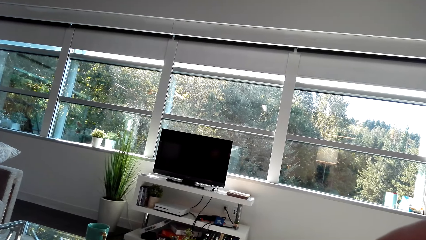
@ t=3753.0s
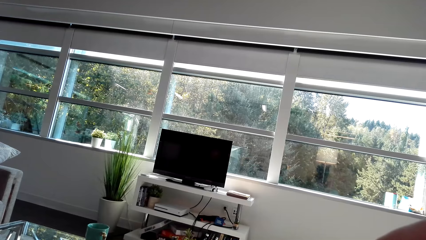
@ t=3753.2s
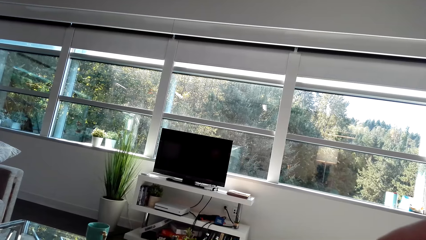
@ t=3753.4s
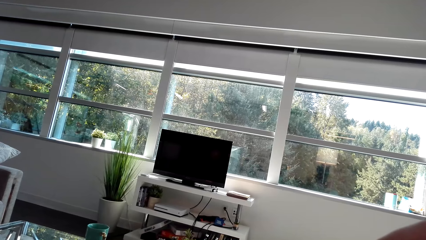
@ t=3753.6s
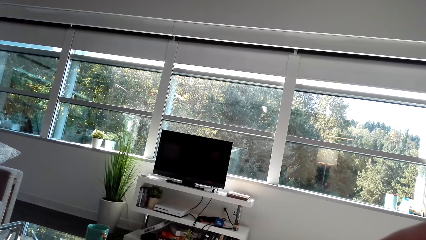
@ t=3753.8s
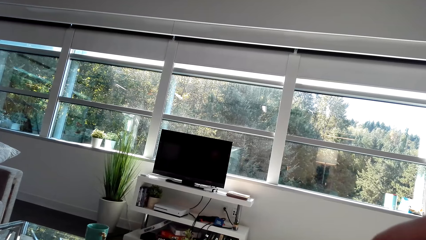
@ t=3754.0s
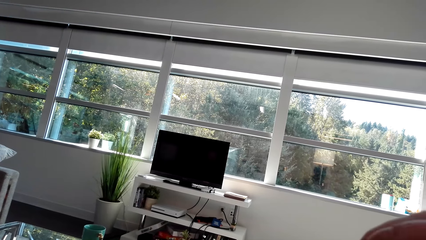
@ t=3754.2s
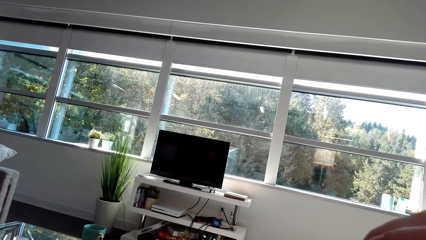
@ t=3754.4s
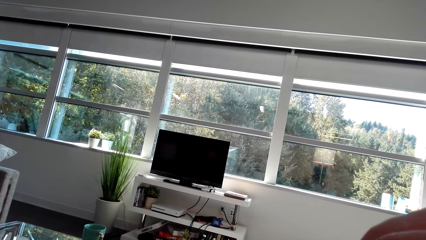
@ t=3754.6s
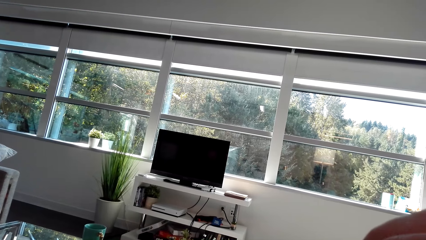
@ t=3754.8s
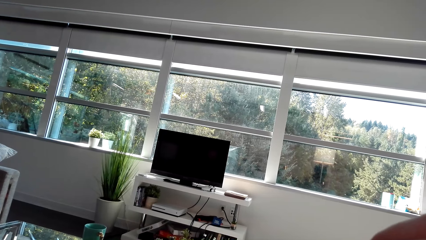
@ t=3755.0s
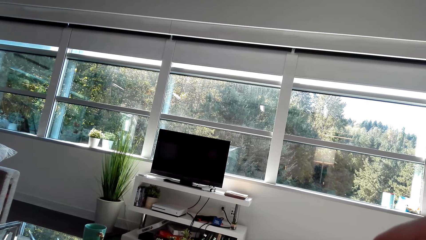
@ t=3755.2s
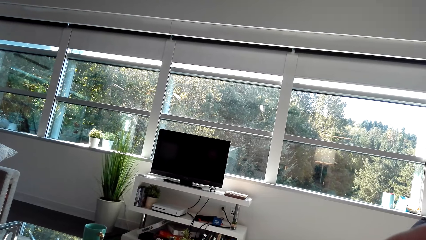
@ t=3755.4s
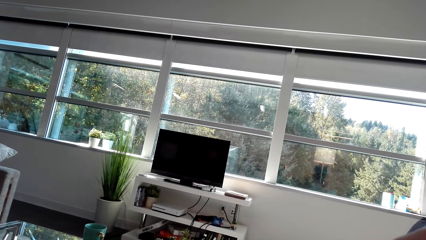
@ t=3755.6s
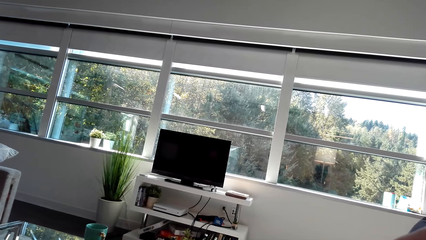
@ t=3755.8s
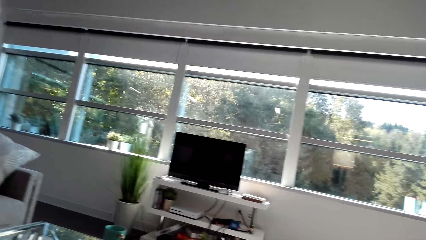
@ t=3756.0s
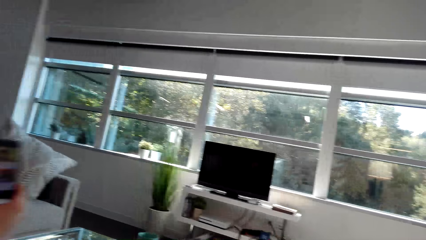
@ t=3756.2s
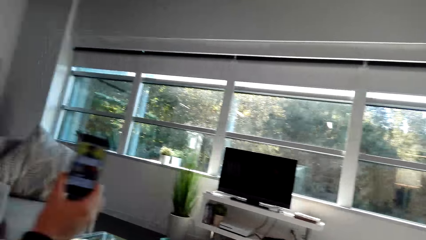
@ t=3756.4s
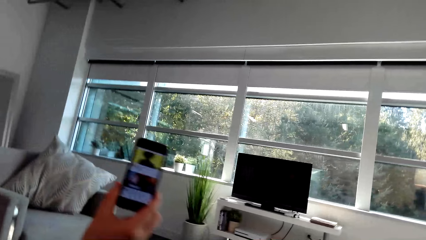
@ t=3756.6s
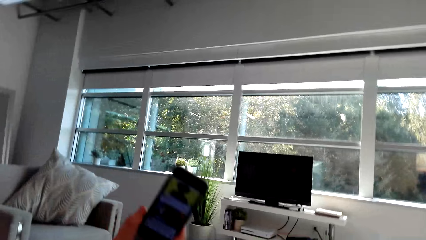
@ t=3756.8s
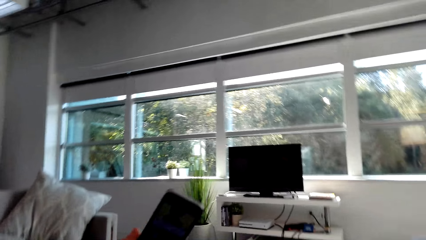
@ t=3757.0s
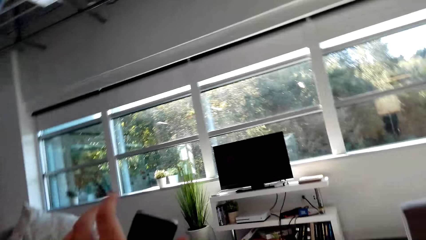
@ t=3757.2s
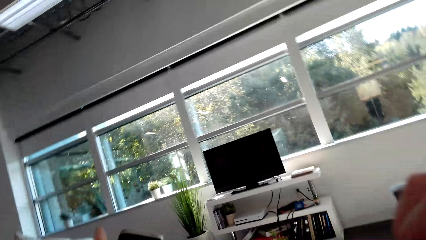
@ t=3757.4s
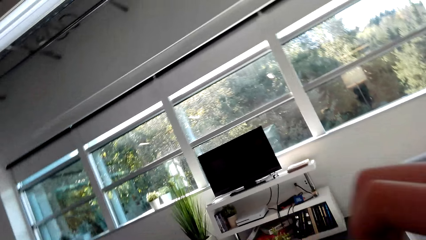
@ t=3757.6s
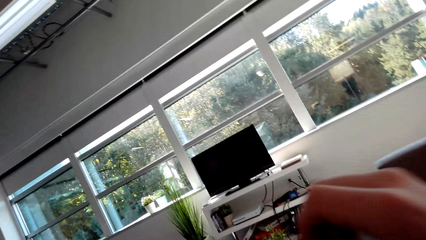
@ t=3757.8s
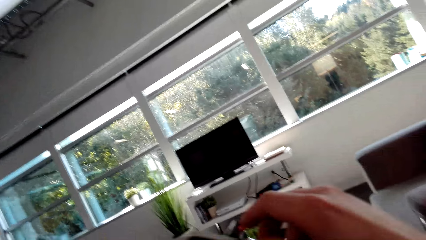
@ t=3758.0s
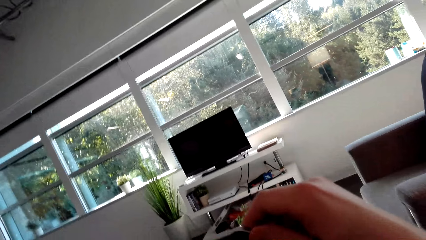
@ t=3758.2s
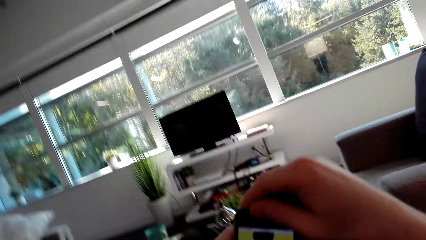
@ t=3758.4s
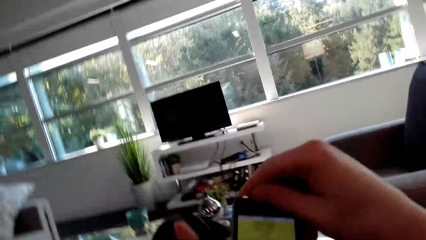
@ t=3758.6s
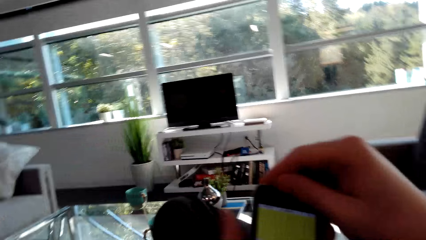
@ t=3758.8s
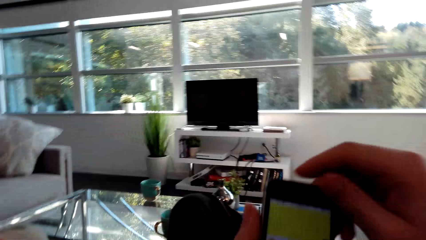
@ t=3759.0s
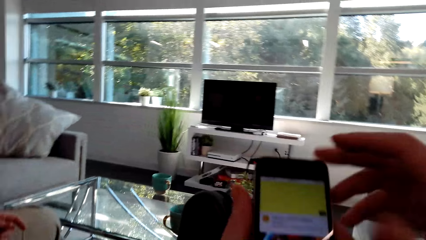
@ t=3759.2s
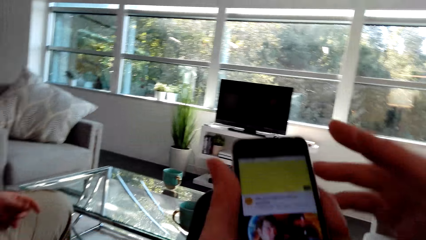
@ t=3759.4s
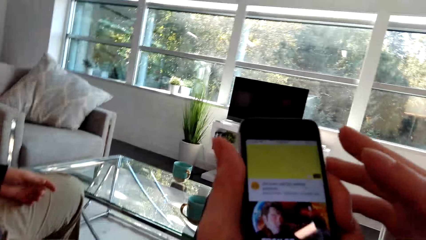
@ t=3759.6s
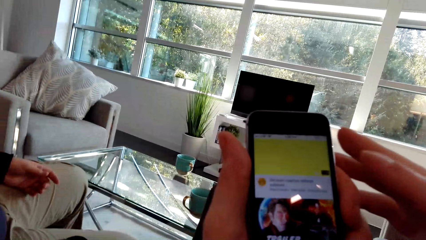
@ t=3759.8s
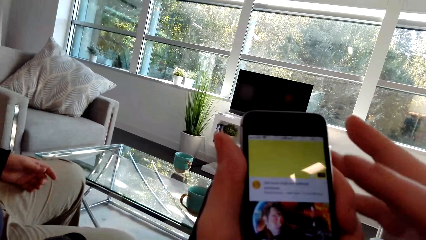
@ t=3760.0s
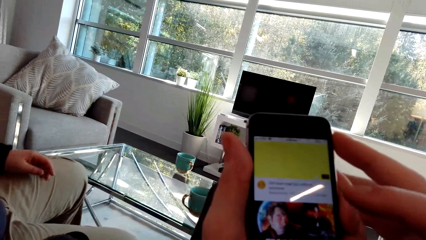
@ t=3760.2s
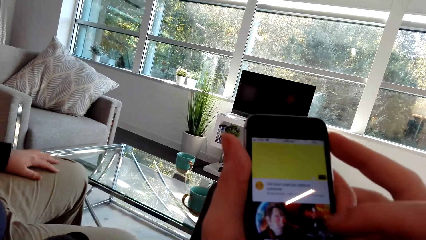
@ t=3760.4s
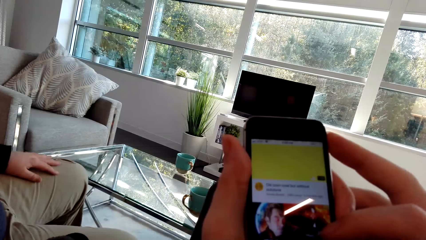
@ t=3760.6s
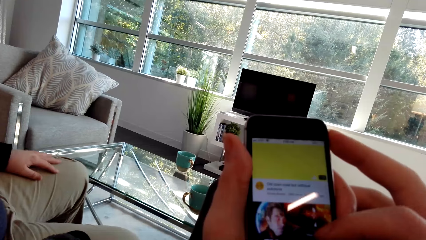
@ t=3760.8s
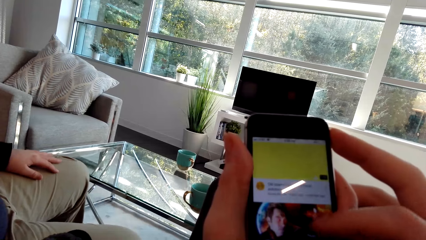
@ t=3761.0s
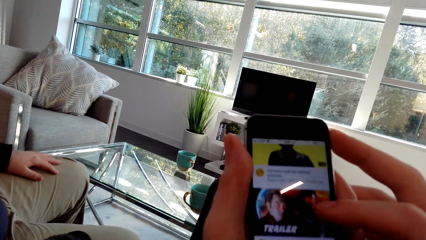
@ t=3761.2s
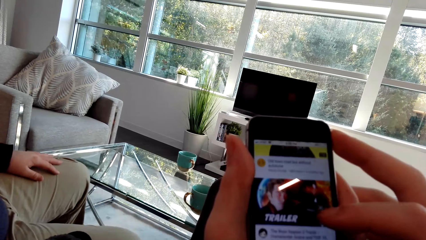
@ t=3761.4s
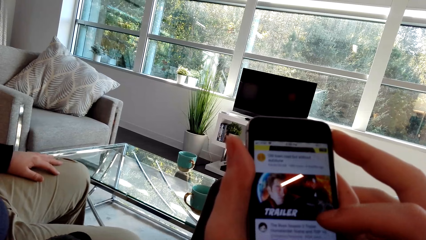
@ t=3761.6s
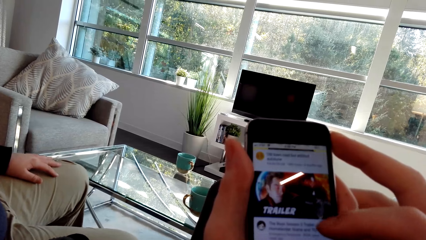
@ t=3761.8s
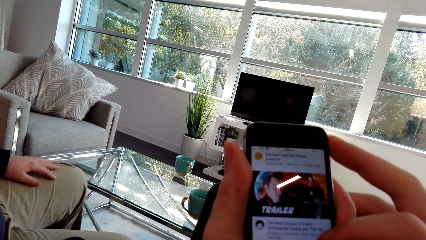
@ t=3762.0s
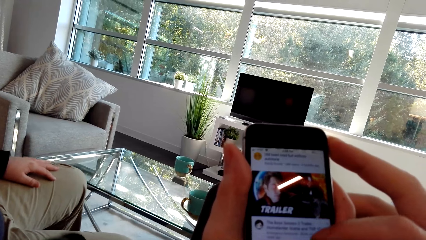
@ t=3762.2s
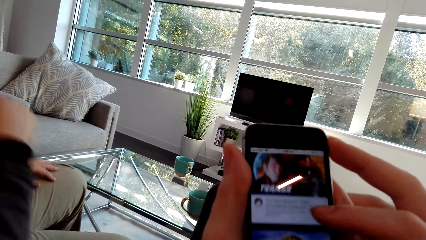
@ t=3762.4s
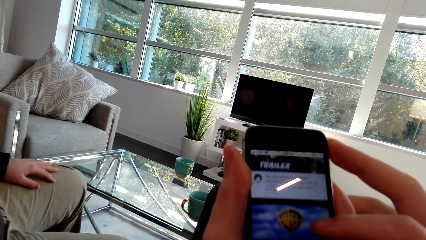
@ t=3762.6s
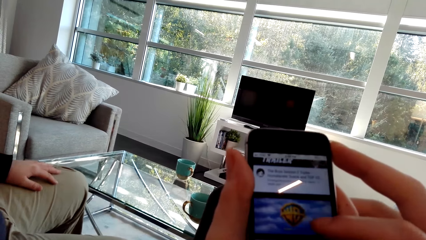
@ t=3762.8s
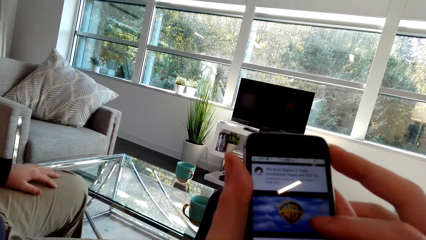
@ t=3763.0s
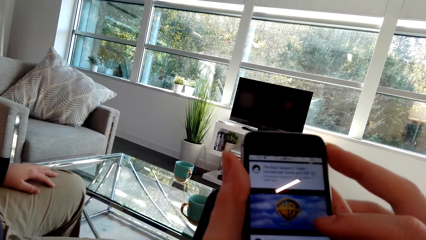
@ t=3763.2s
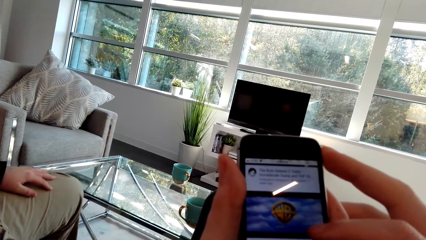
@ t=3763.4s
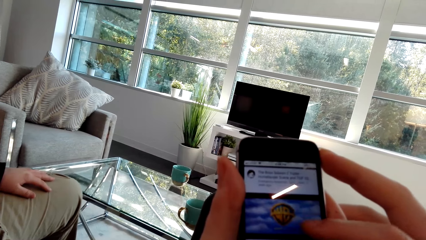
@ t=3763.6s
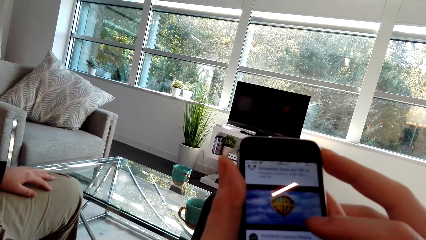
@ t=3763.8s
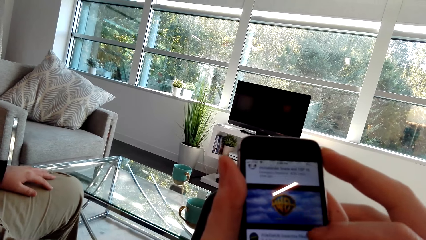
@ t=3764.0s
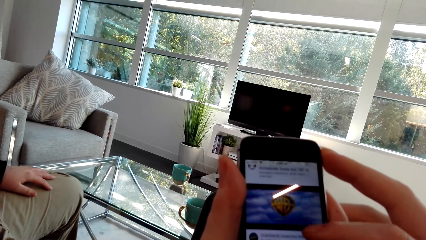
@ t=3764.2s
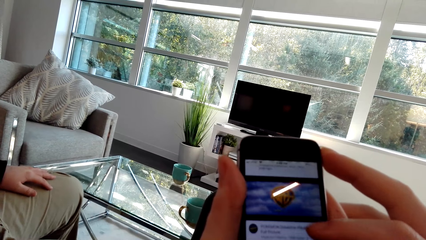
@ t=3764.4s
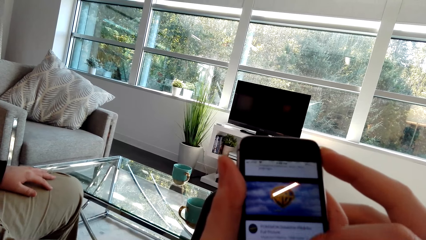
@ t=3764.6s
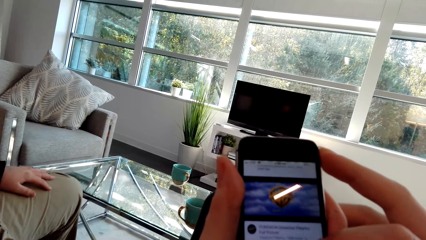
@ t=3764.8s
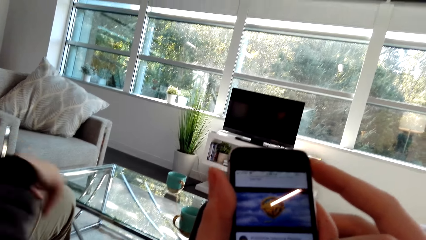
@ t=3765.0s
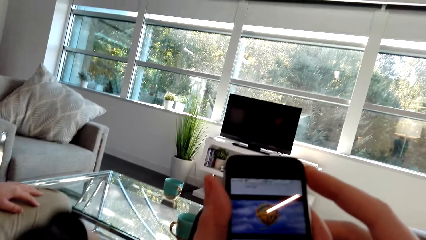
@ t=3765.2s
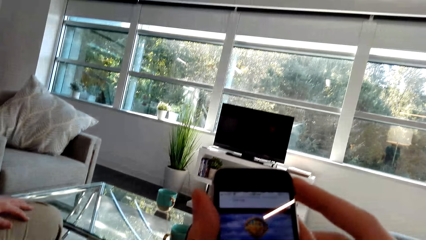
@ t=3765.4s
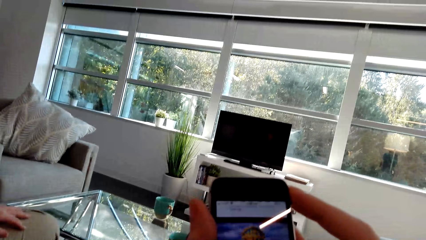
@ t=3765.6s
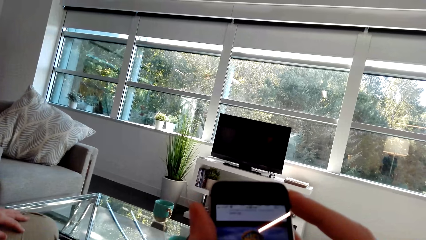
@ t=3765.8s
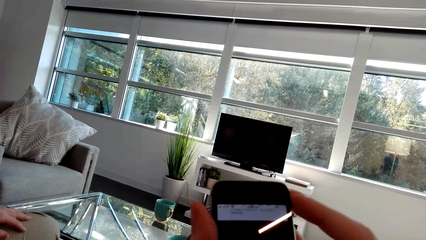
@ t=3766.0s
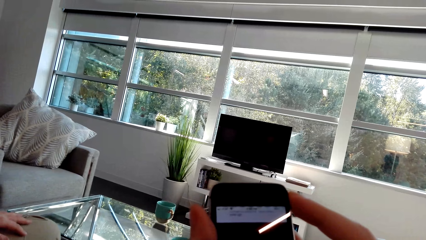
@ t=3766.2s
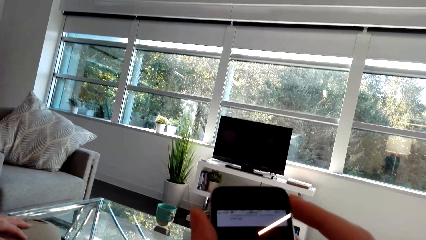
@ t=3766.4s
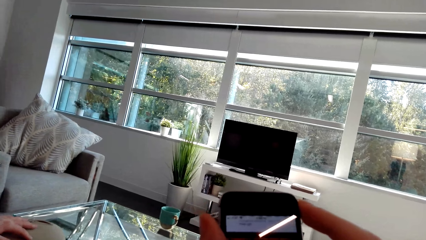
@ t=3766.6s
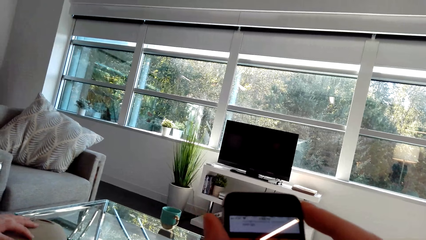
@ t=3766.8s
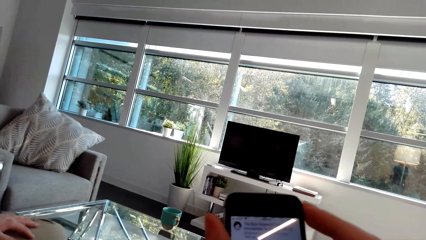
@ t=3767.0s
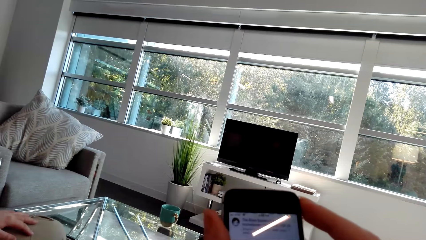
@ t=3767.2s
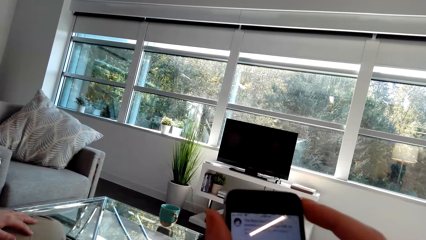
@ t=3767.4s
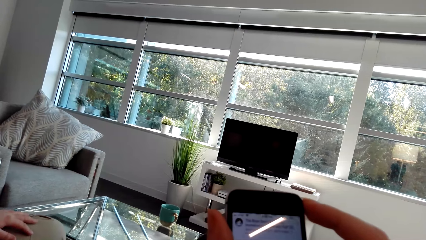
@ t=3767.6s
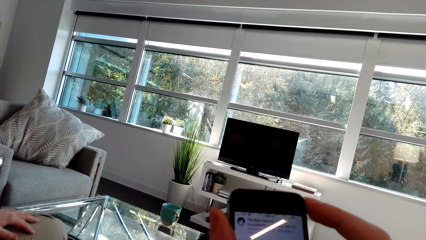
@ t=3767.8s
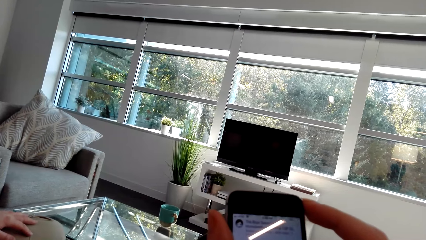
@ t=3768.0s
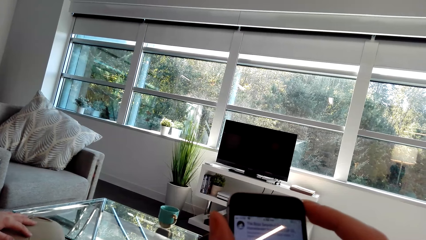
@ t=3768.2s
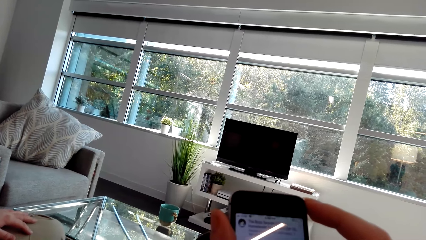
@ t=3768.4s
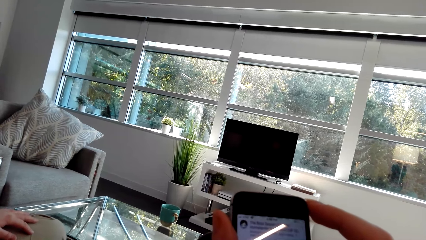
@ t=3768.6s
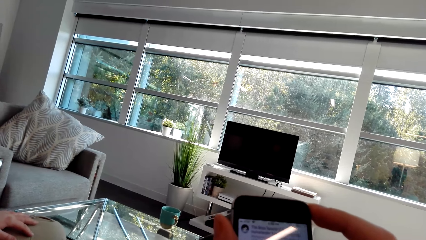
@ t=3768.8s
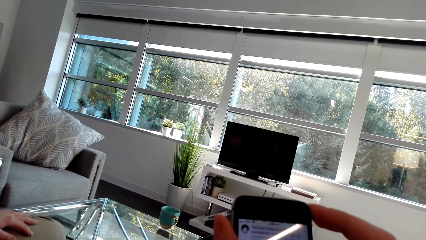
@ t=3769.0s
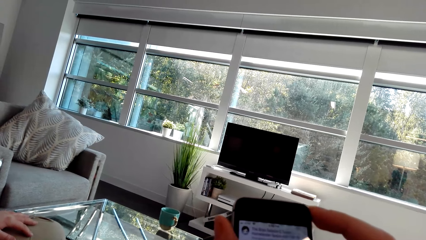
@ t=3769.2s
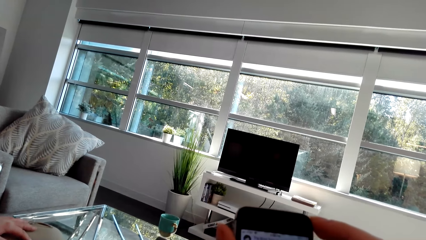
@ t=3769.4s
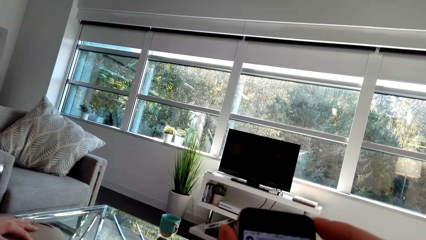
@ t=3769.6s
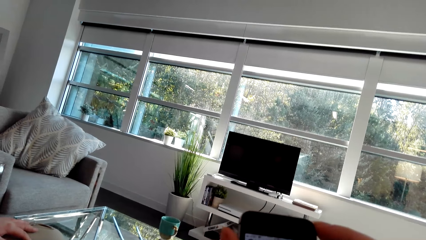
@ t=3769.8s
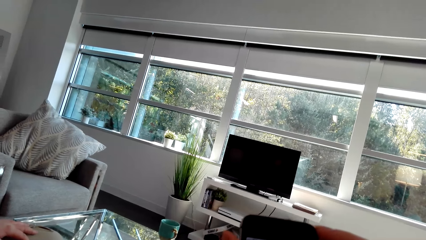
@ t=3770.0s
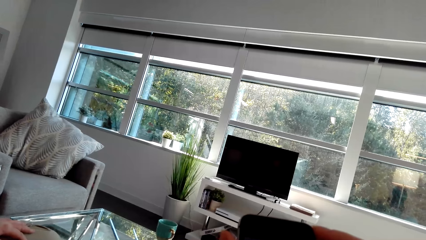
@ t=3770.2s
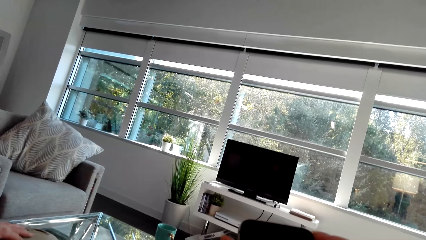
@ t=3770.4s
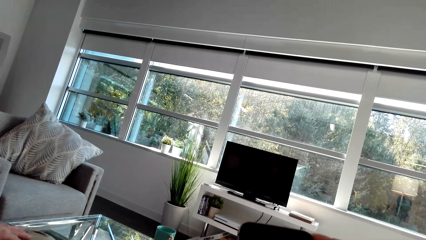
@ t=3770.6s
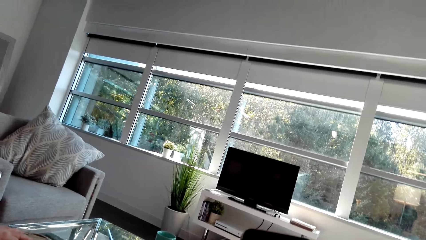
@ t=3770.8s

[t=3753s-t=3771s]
The camera wearer lifts the phone. They move the hands. They lift the phone. They scroll the phone. A man lifts the hand. The camera wearer scrolls the phone. They talk.
